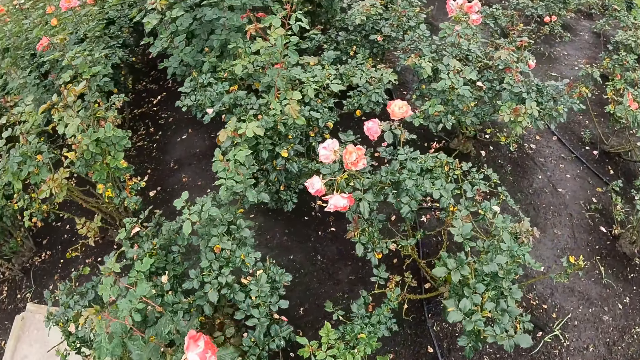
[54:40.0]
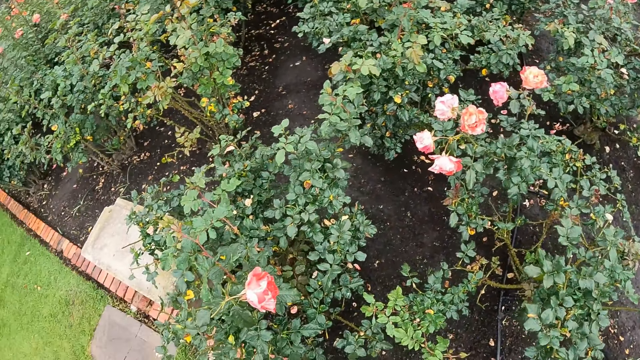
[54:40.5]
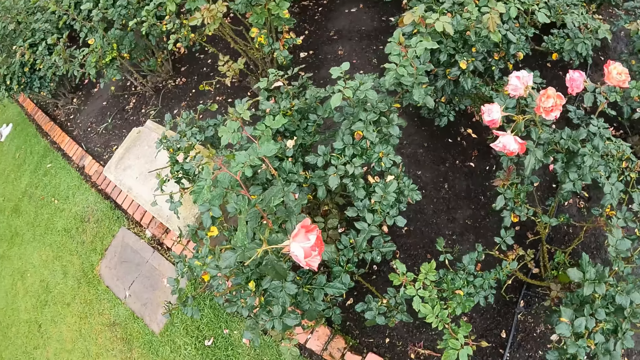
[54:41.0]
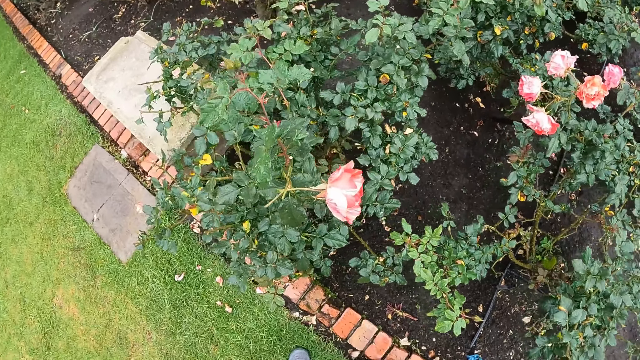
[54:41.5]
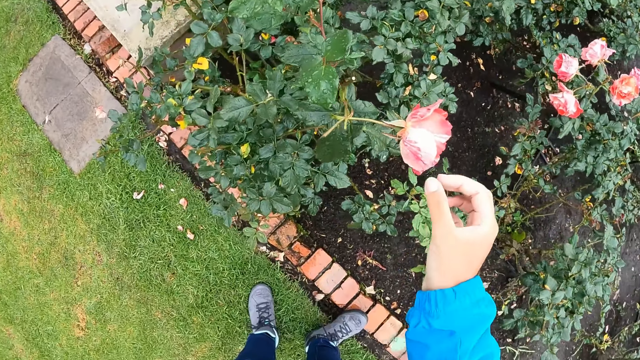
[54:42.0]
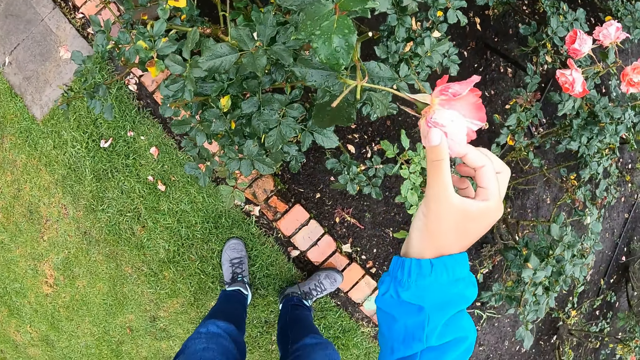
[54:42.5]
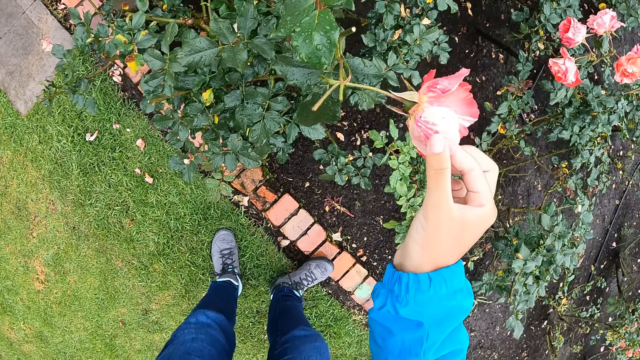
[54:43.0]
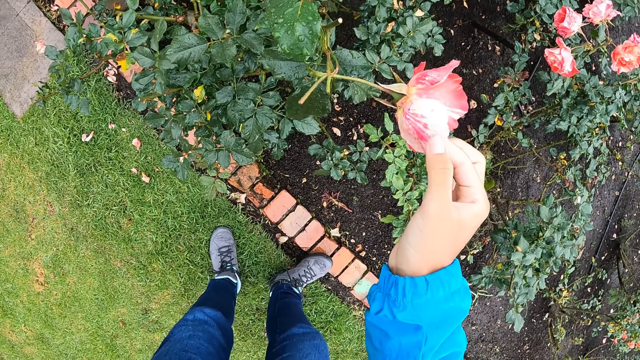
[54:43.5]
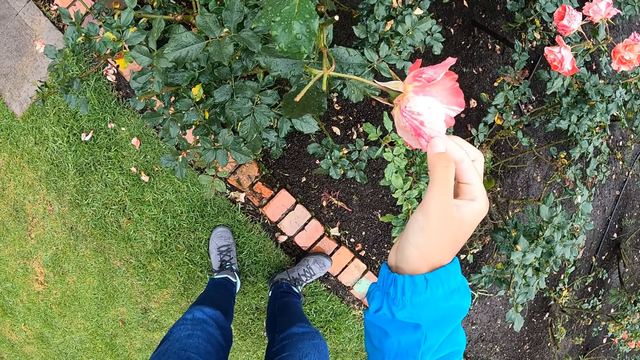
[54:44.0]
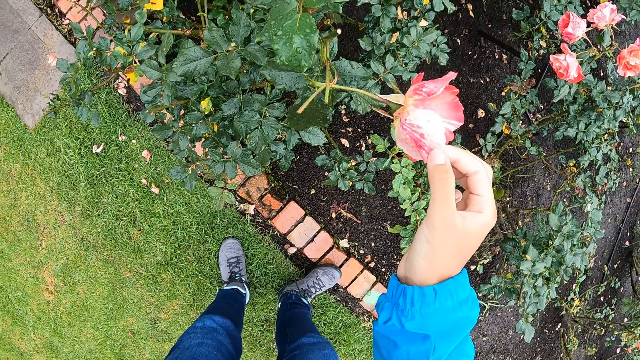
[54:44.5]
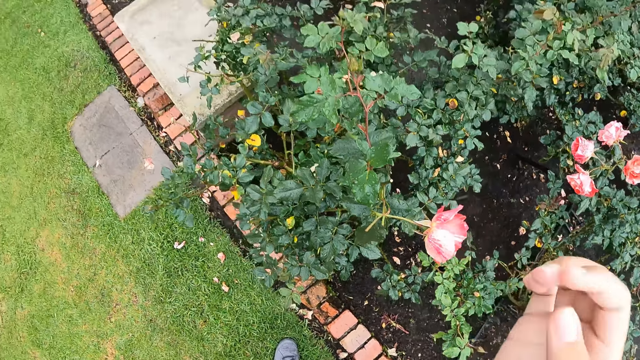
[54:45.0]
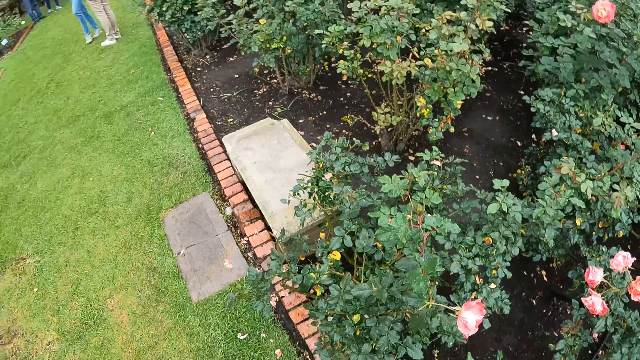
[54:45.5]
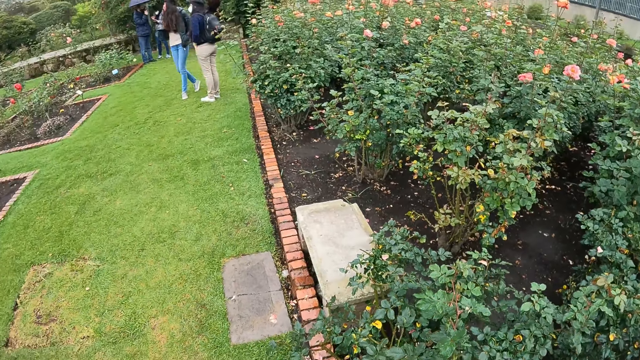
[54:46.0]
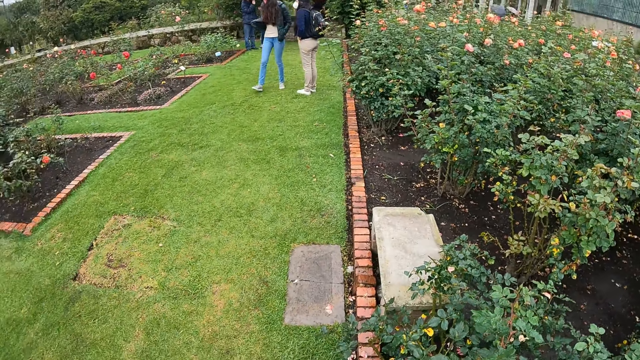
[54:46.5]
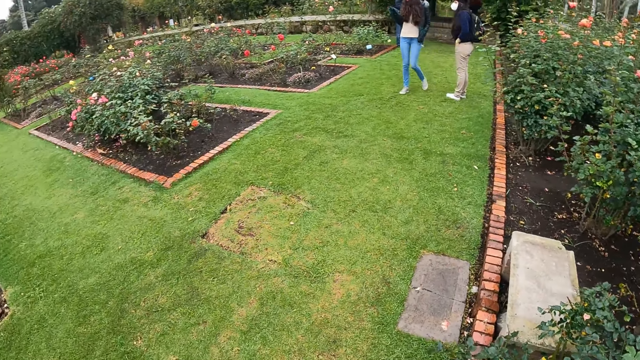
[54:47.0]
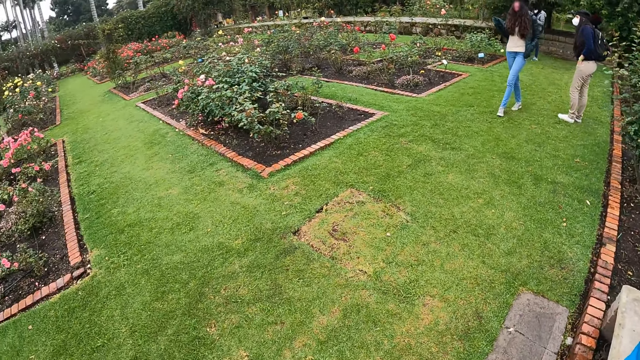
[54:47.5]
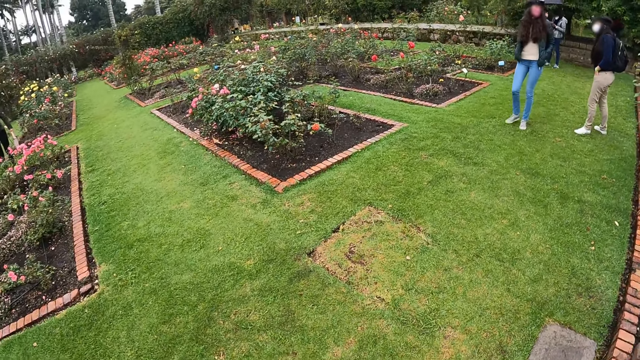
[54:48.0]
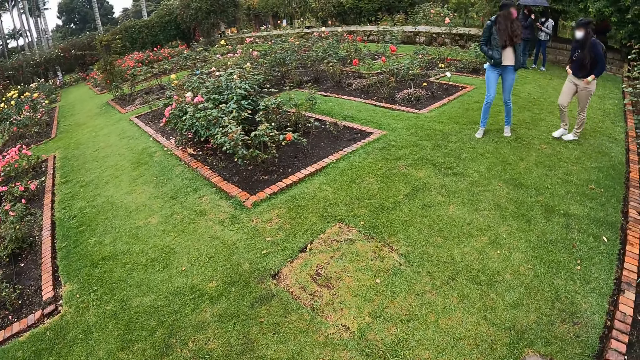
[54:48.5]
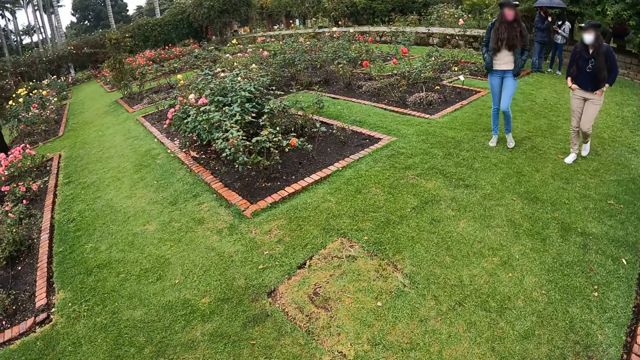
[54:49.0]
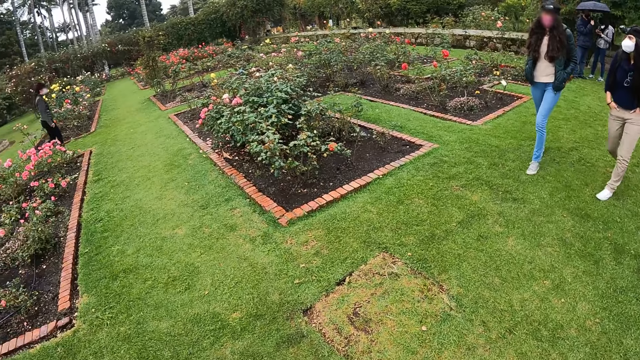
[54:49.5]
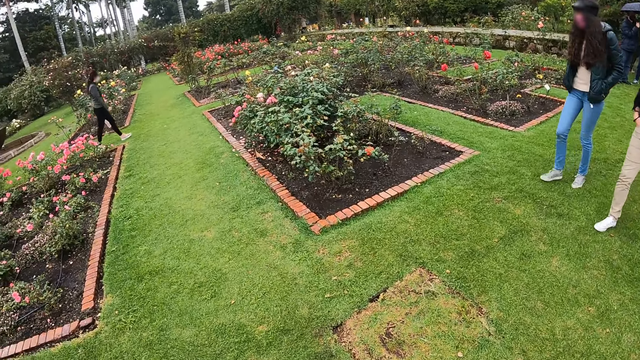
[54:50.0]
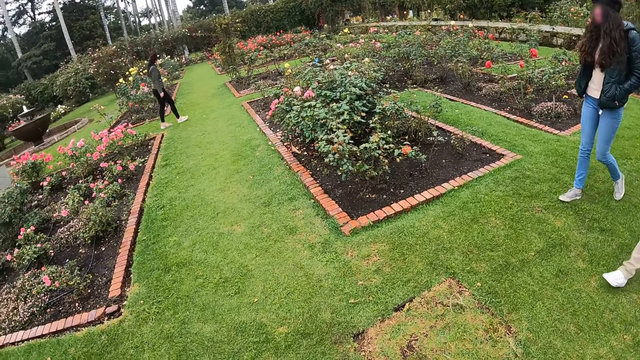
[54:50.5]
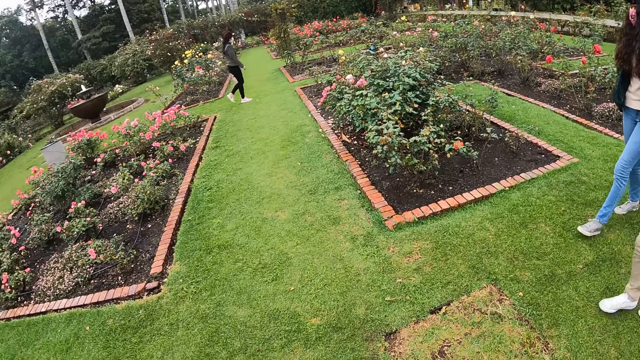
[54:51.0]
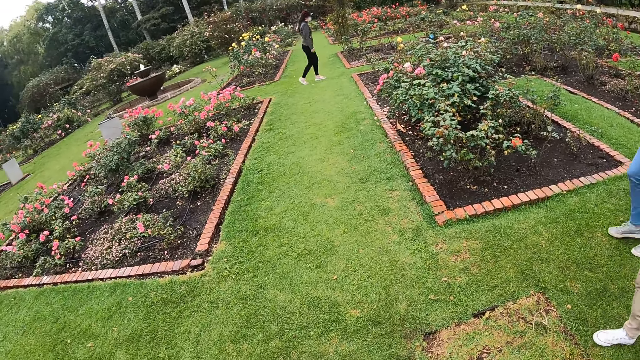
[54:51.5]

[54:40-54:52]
The camera wearer touches a flower of cleome gynandra with her right hand. She walks around the garden of flowers. A man holds an umbrella with his right hand. A woman walks in the park. Another woman walks in the park. The other woman interacts with the first woman. Another woman walks in the park.

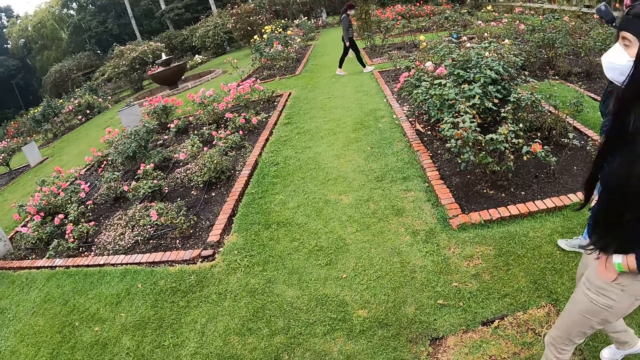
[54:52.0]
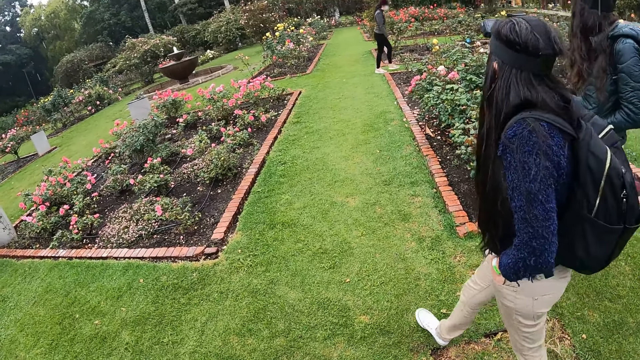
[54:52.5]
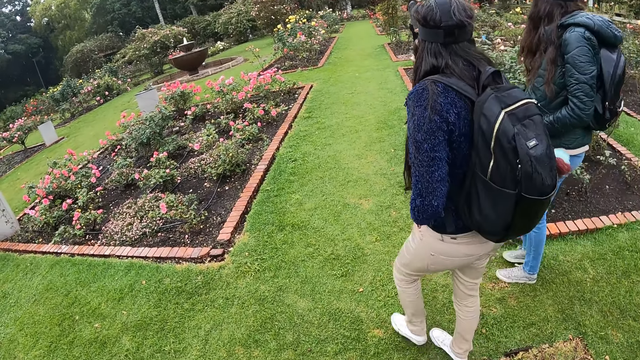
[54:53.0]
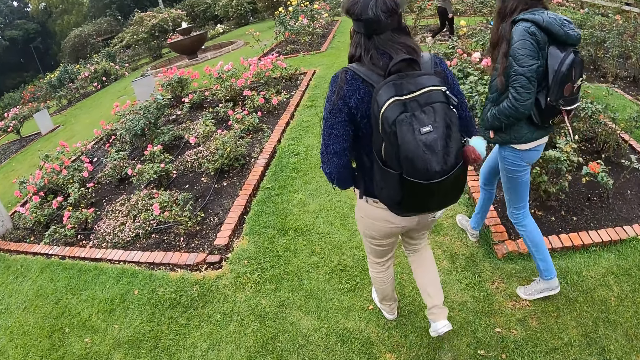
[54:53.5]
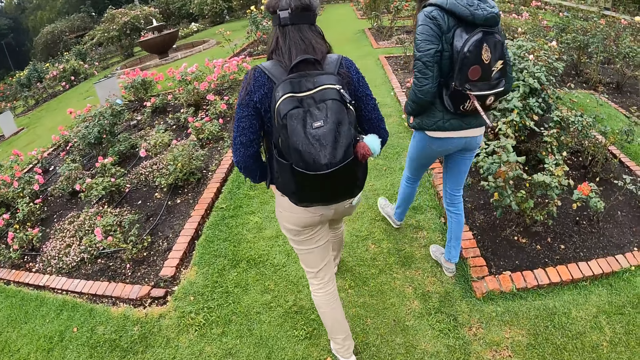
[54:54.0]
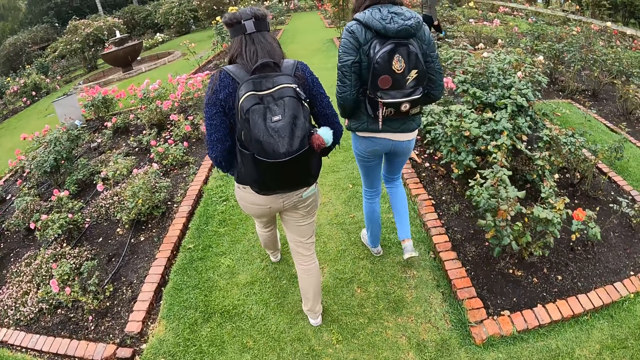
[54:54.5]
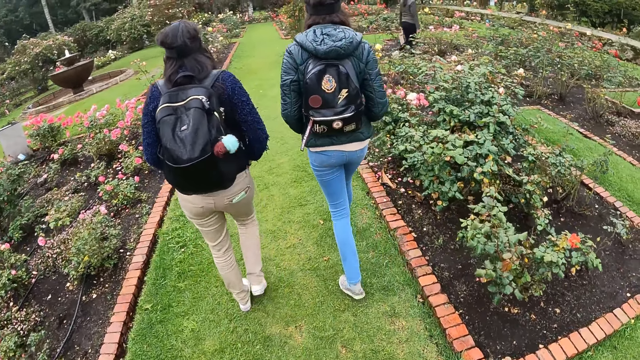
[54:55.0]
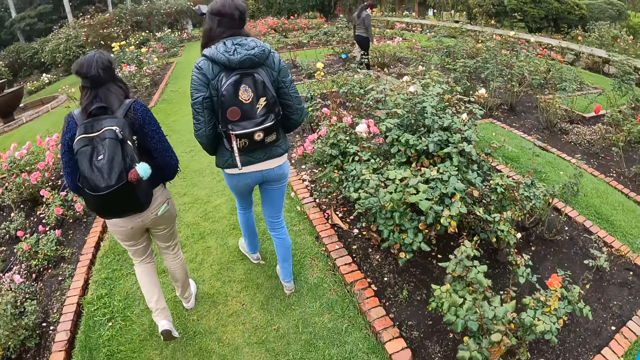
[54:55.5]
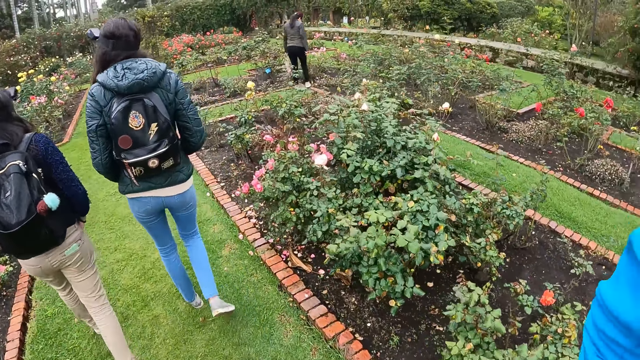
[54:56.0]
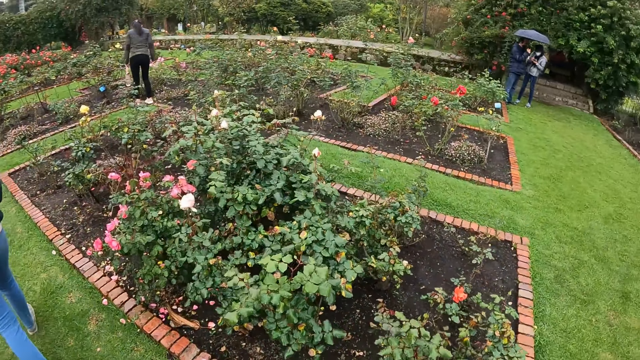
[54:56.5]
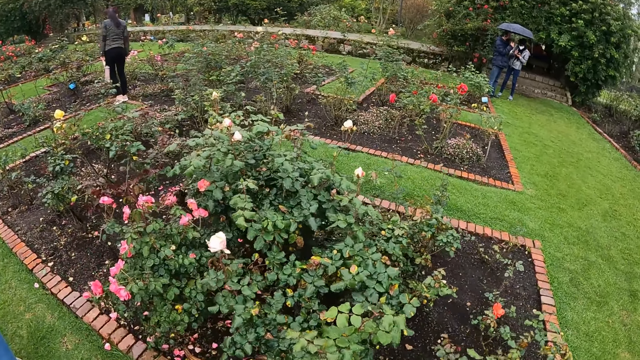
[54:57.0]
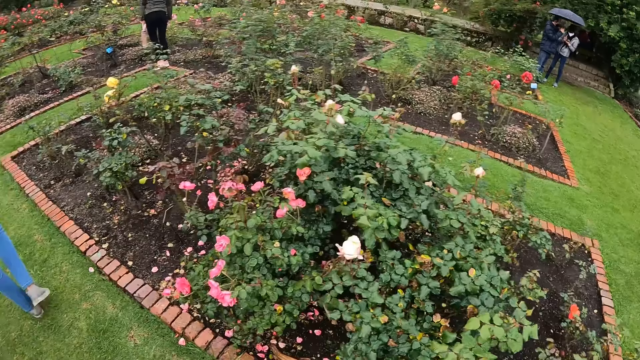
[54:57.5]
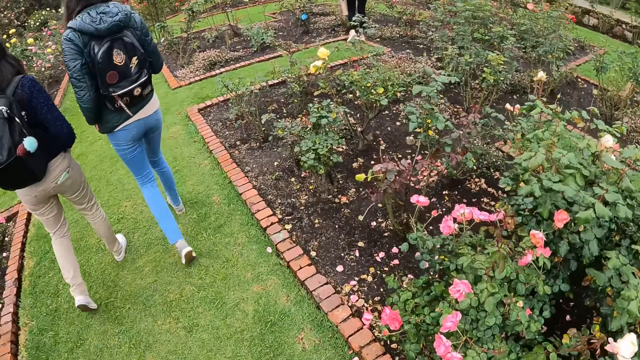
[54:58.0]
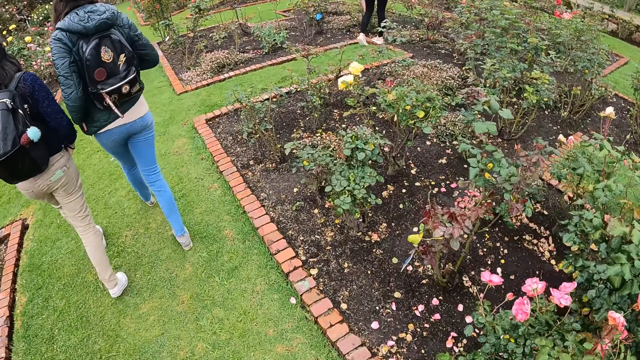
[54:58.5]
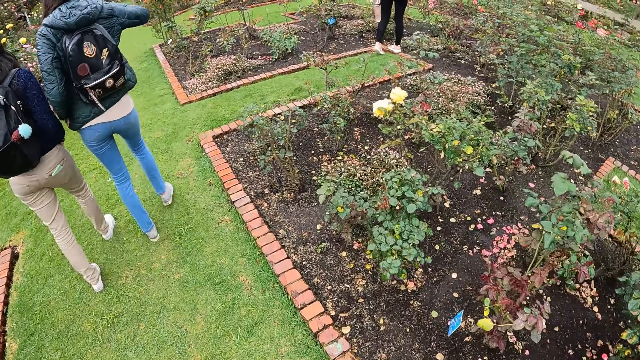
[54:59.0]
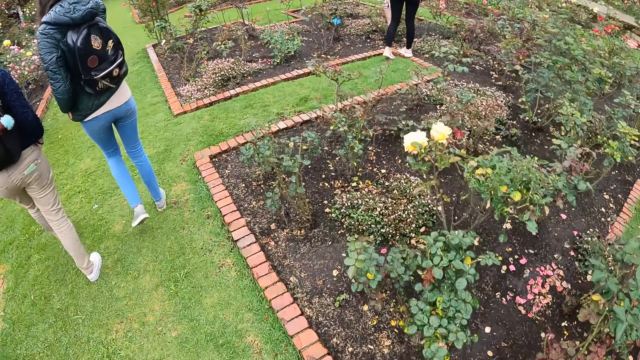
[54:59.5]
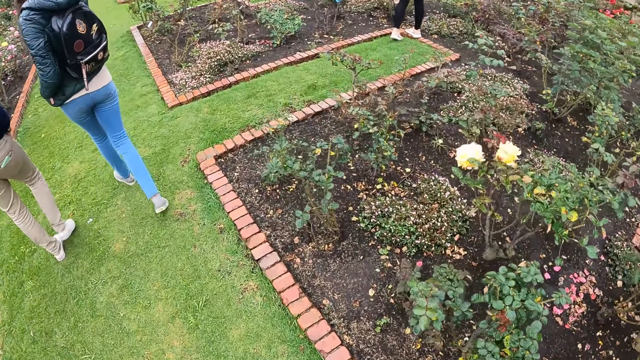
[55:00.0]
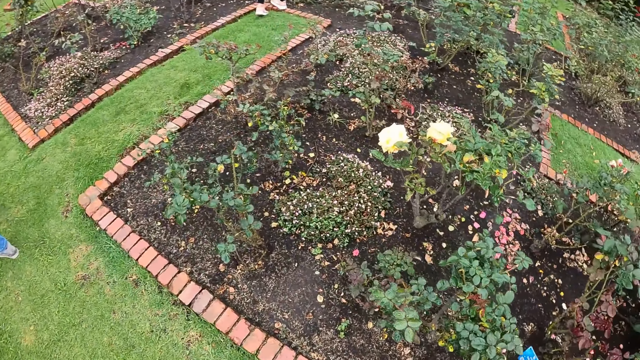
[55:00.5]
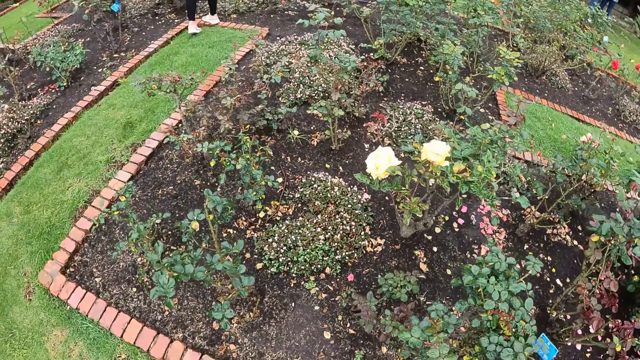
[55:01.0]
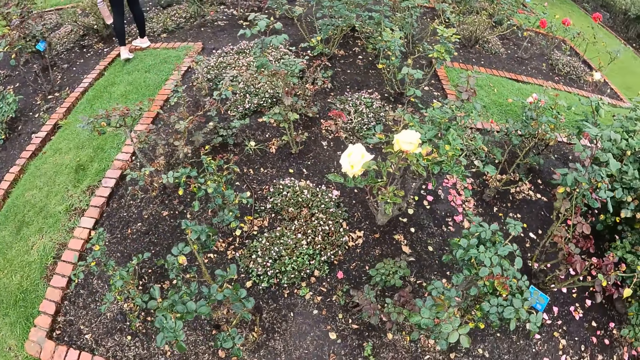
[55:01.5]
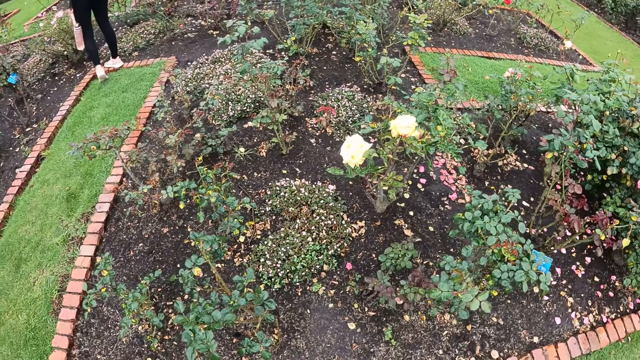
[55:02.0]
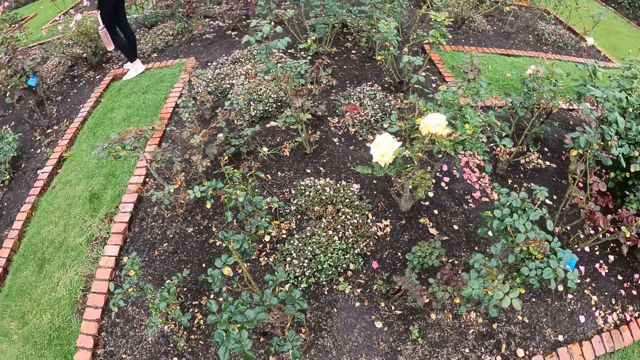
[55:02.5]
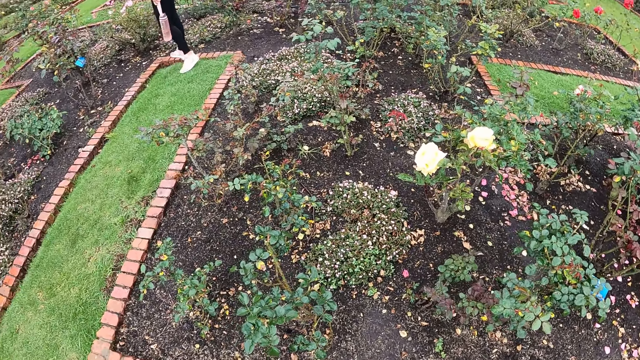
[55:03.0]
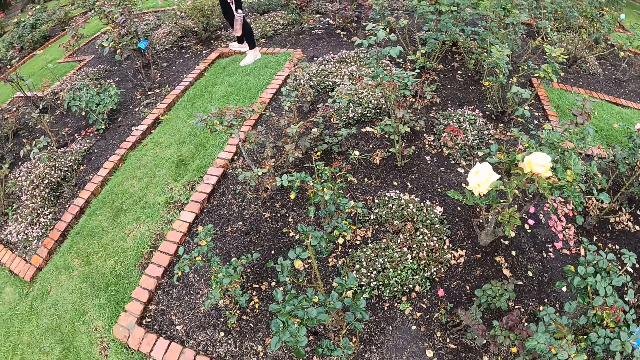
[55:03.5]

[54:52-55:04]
The camera wearer walks in the park. A person walks around the garden of flowers. Another person walks around the garden of flowers. The camera wearer walks around the garden of flowers.
